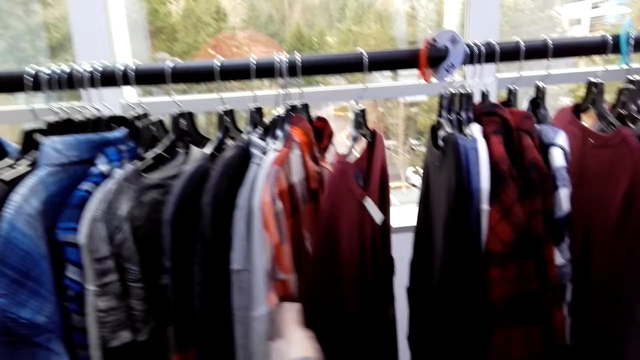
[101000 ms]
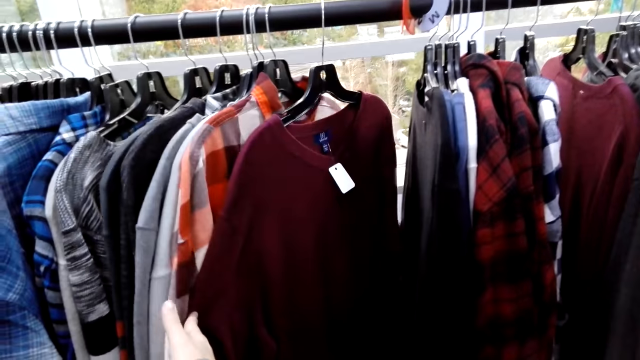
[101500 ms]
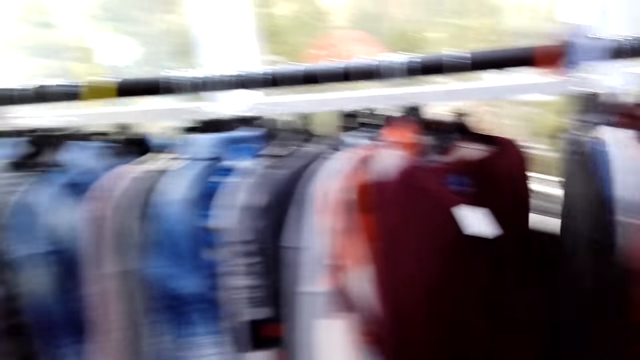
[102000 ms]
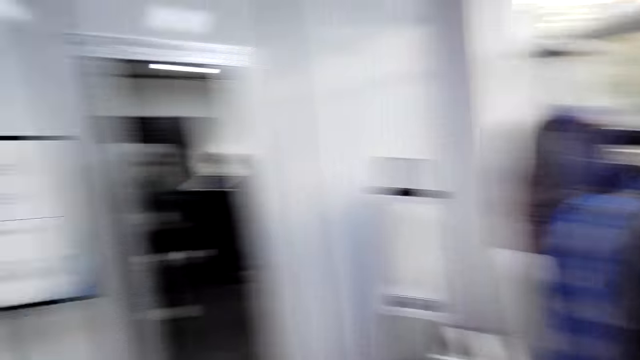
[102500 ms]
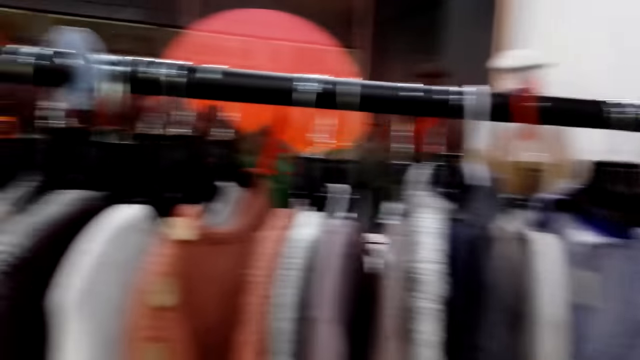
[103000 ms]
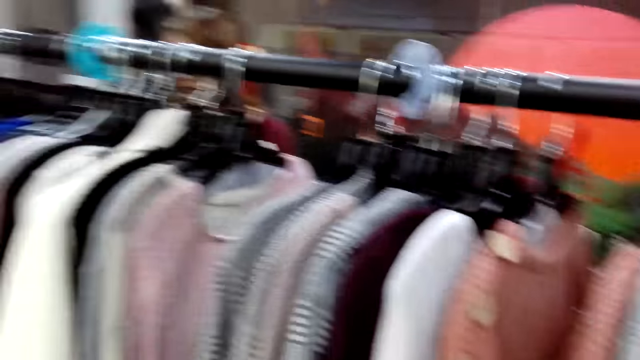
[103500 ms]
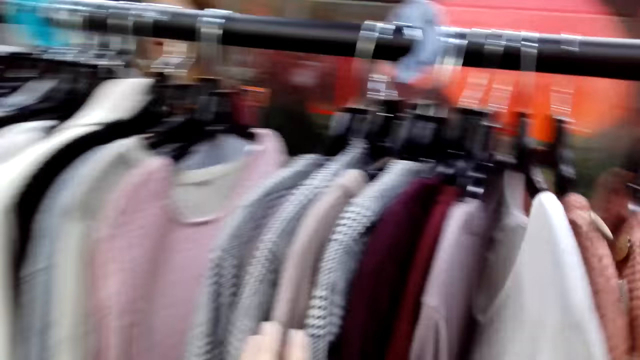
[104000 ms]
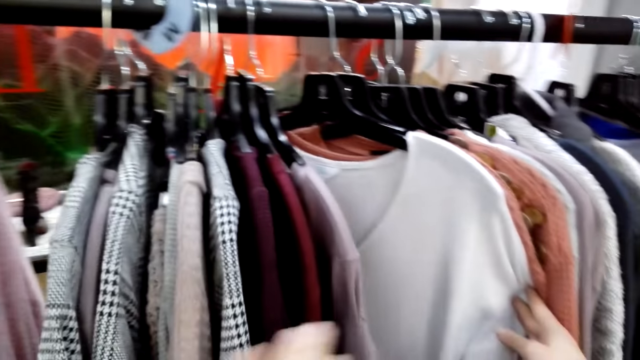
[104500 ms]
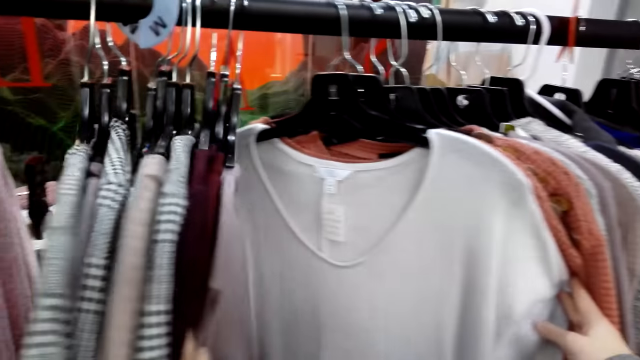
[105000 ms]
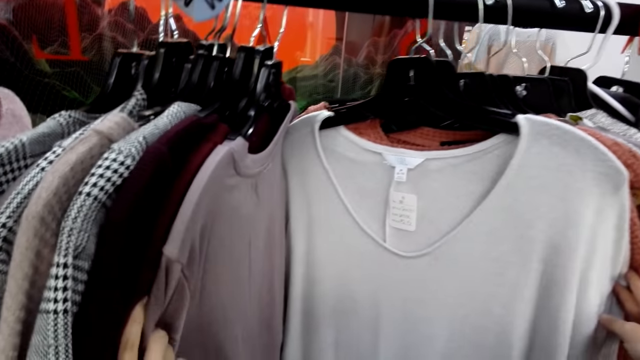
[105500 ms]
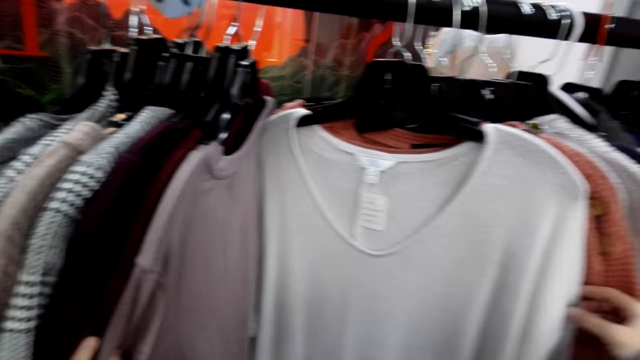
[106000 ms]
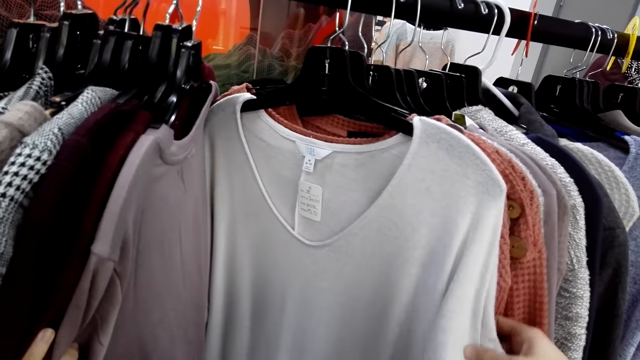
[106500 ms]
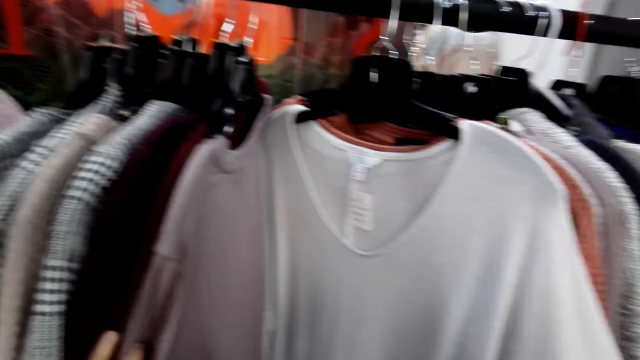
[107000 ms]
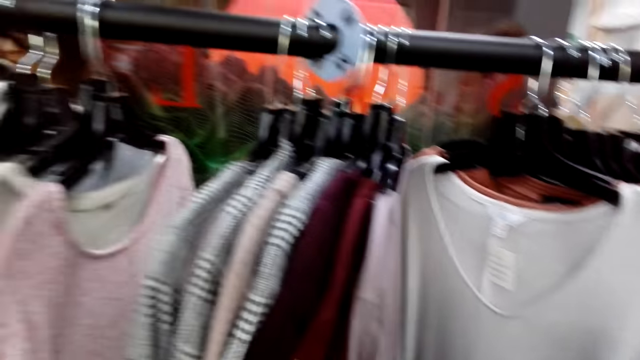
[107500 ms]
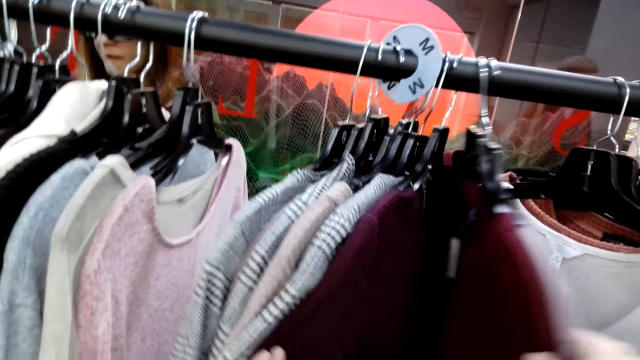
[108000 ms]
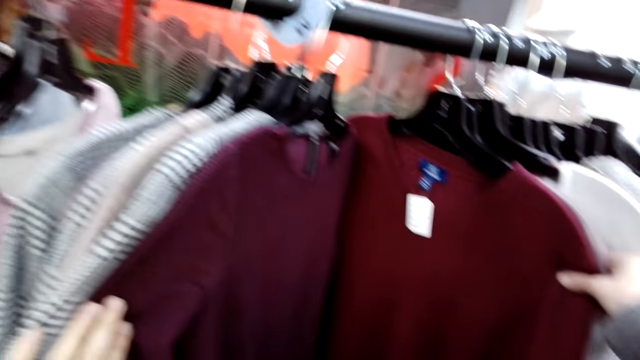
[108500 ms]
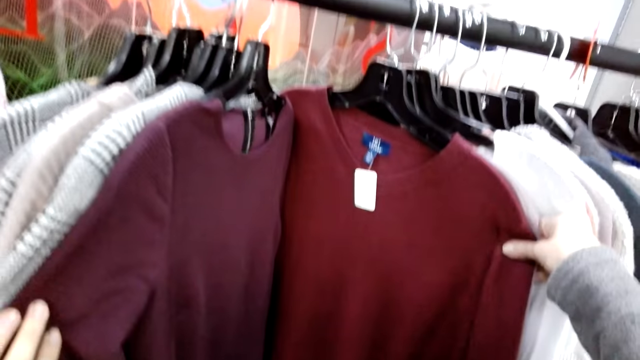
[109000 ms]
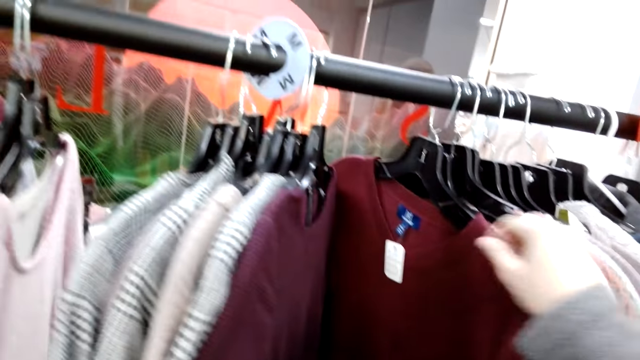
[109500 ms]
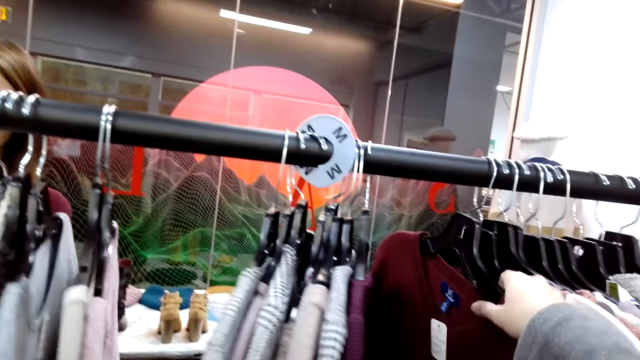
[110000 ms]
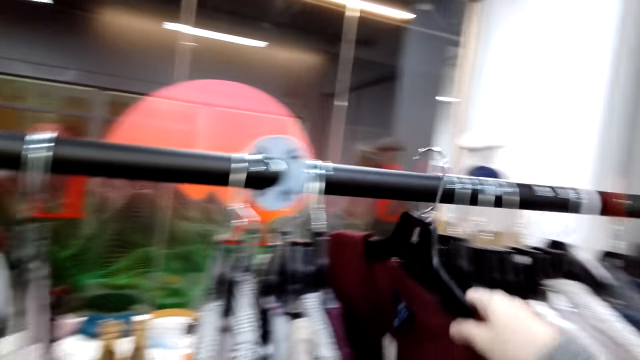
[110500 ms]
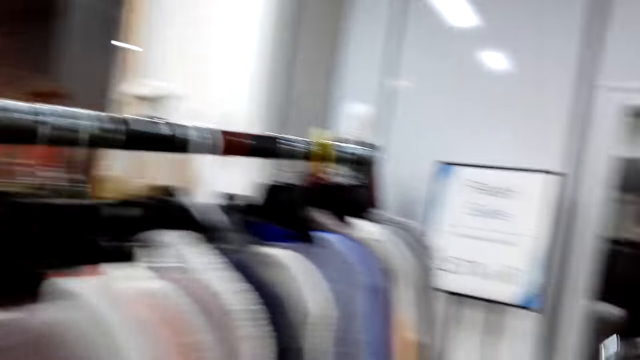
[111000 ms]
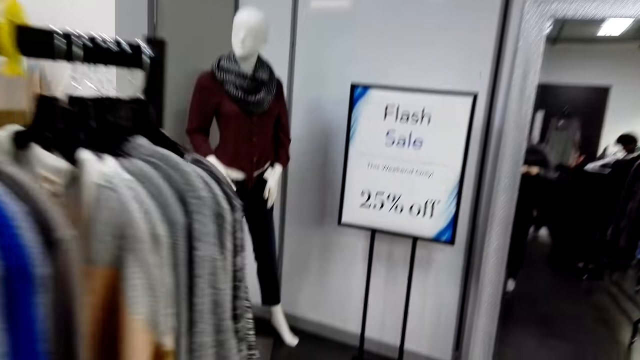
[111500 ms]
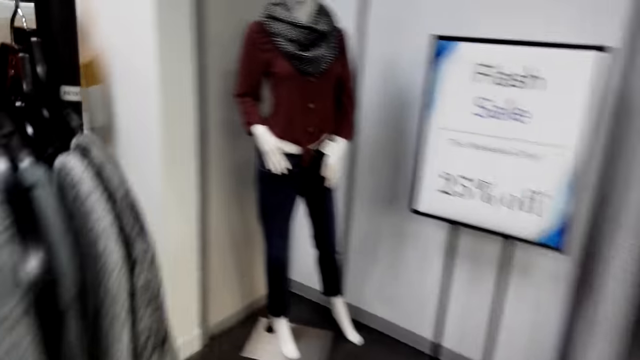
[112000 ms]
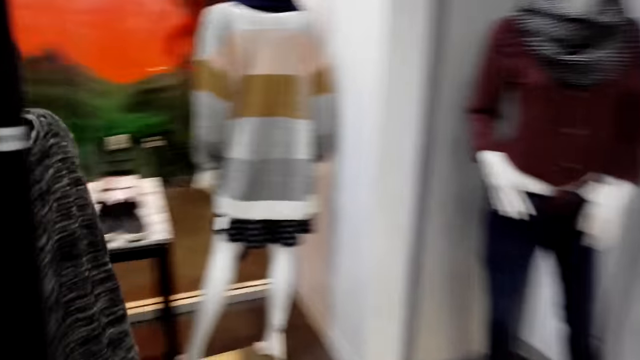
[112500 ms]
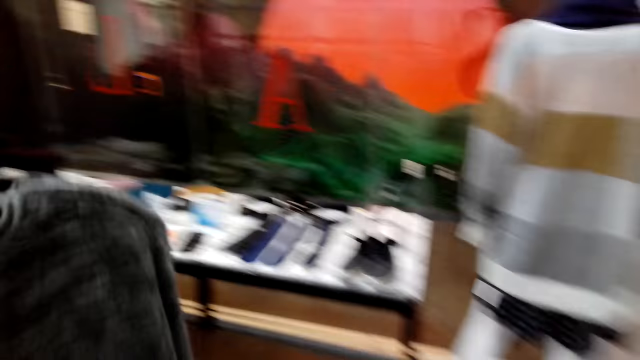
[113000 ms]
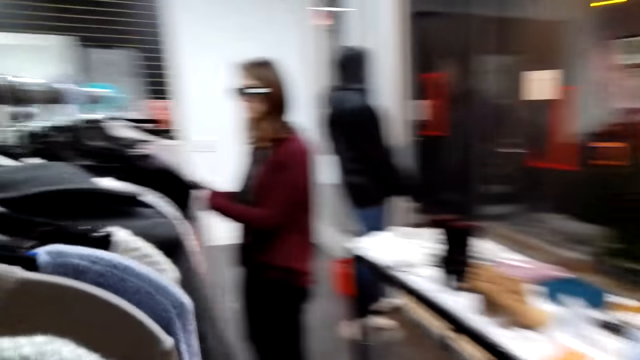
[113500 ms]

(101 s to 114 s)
The camera wearer touches the cloths. They turn around. They touch the cloths. They look at the cloths. They check on the cloths. They take a cloth. They walk in the store.

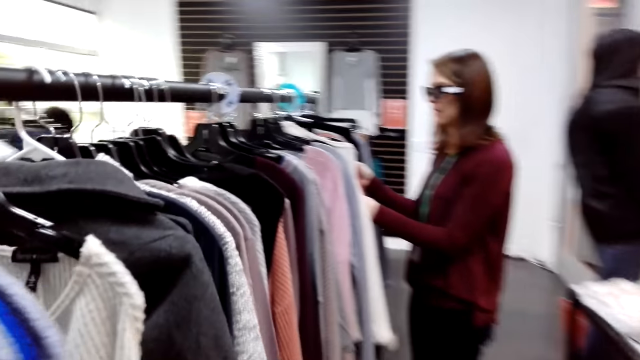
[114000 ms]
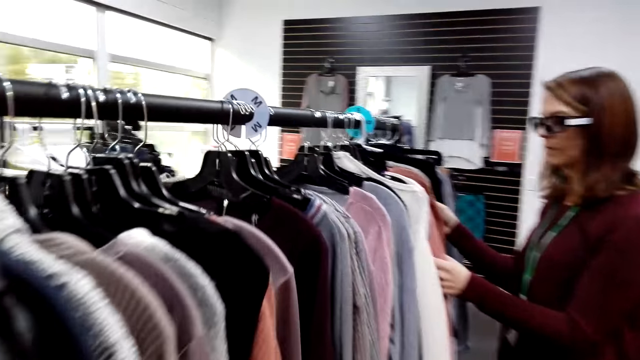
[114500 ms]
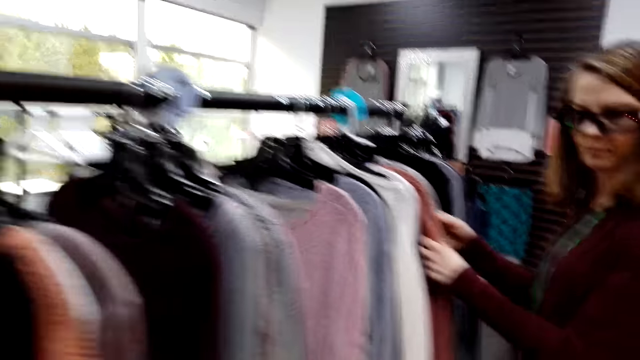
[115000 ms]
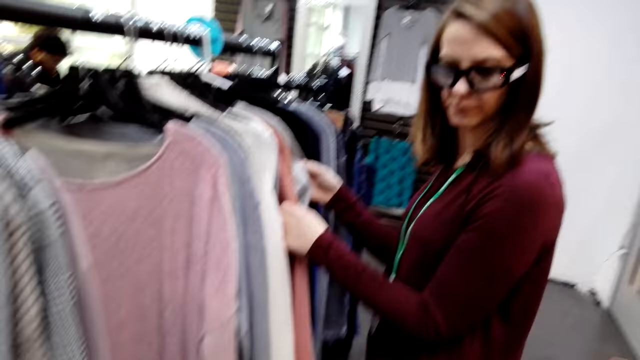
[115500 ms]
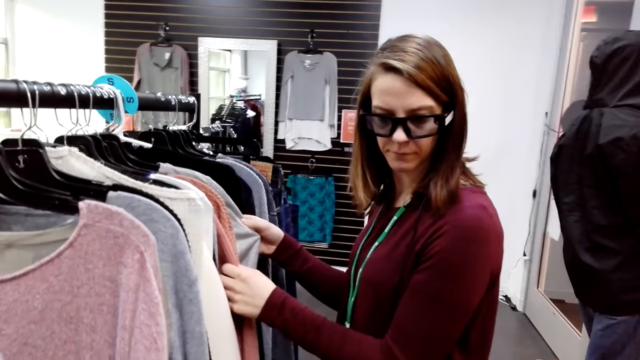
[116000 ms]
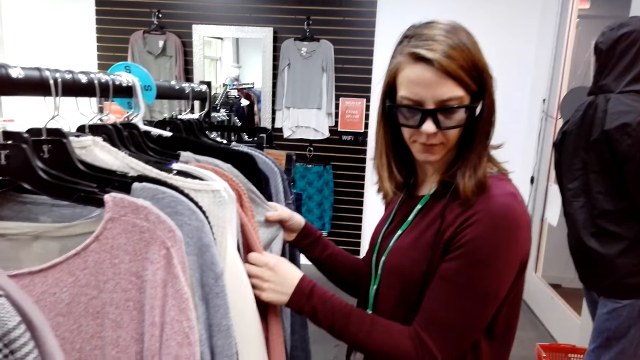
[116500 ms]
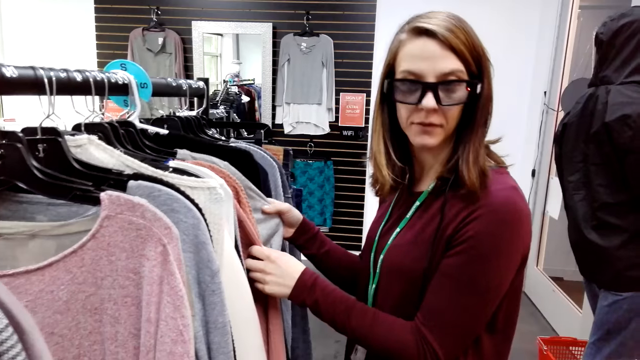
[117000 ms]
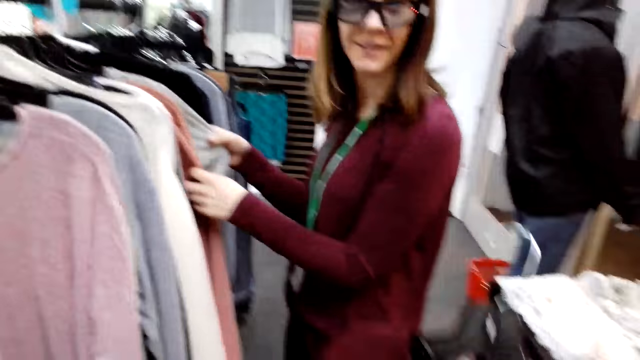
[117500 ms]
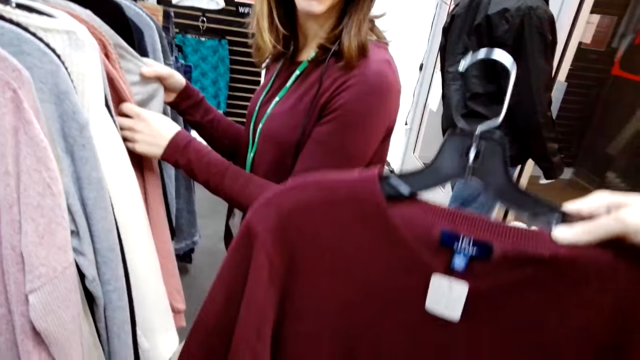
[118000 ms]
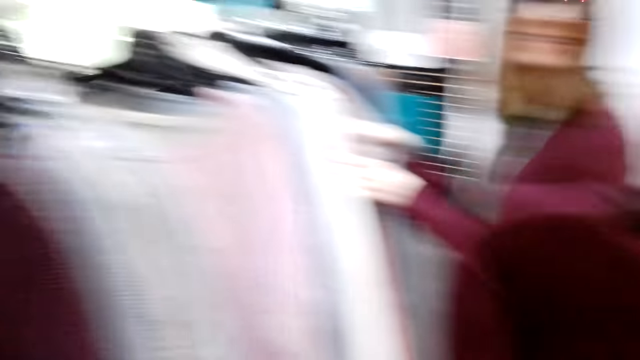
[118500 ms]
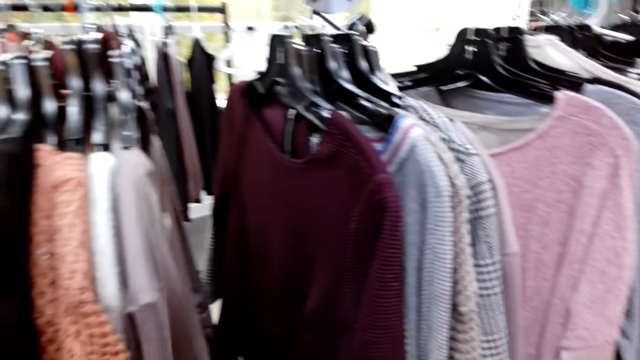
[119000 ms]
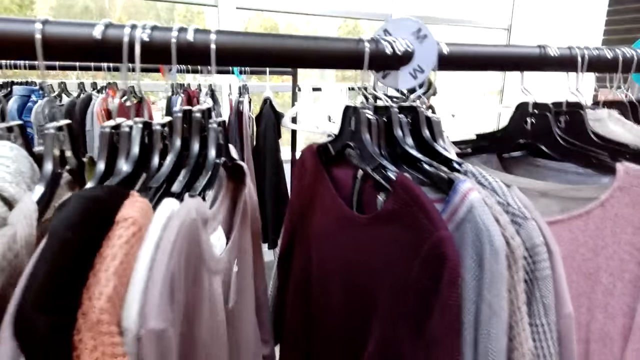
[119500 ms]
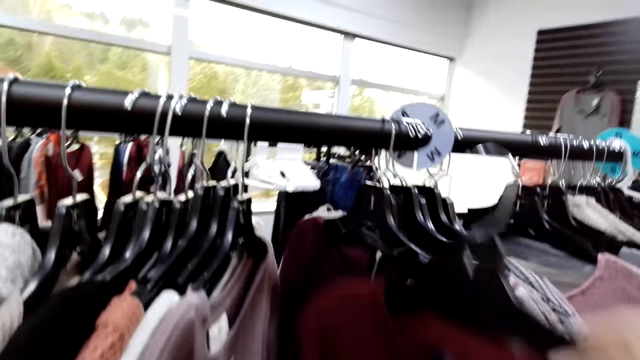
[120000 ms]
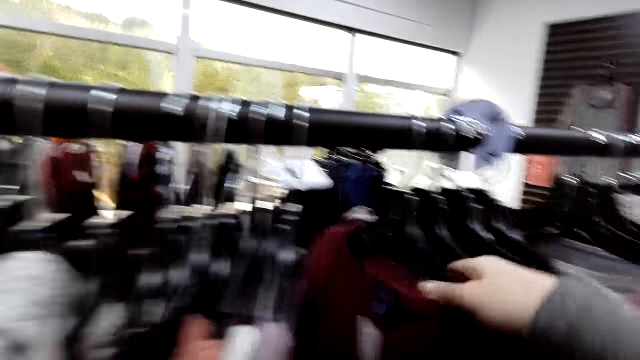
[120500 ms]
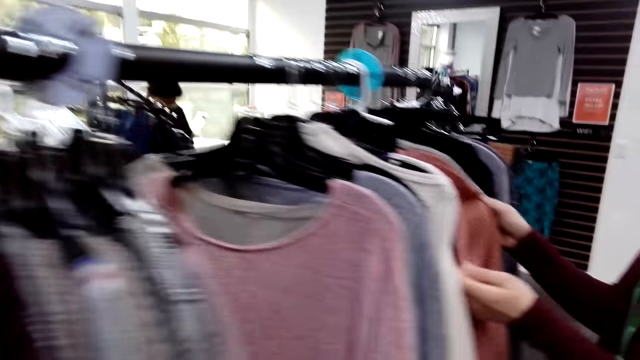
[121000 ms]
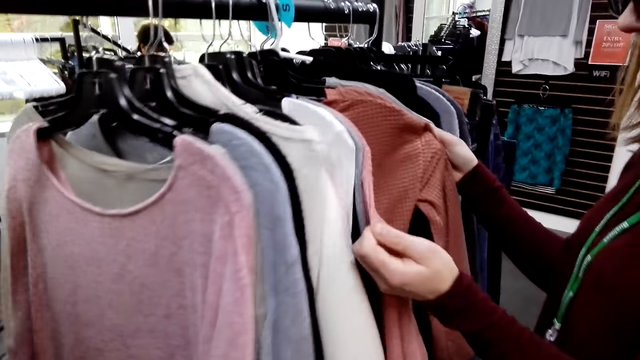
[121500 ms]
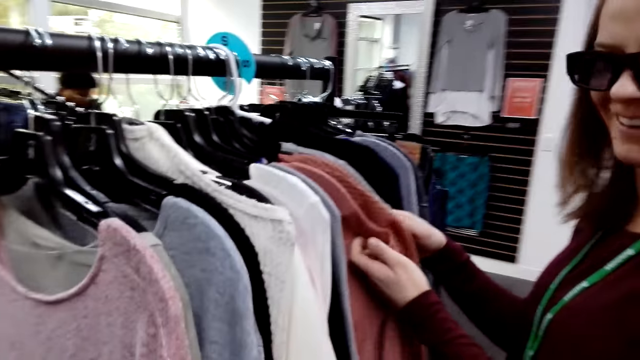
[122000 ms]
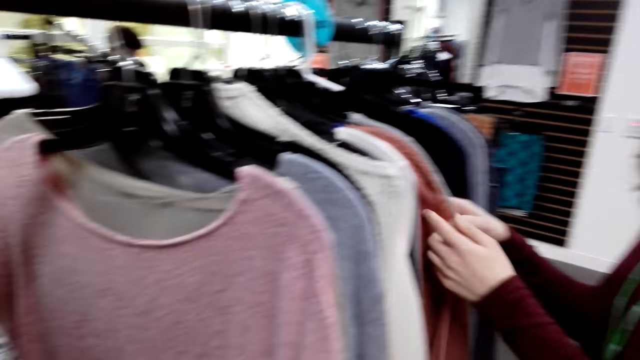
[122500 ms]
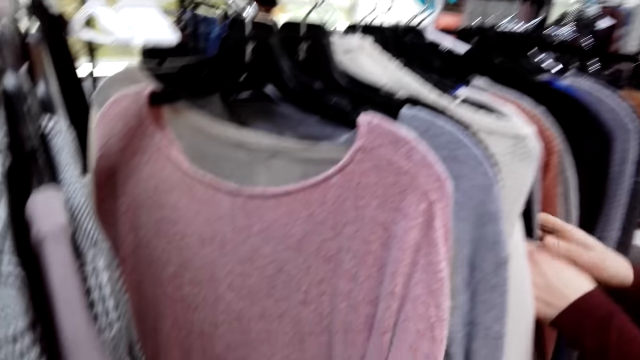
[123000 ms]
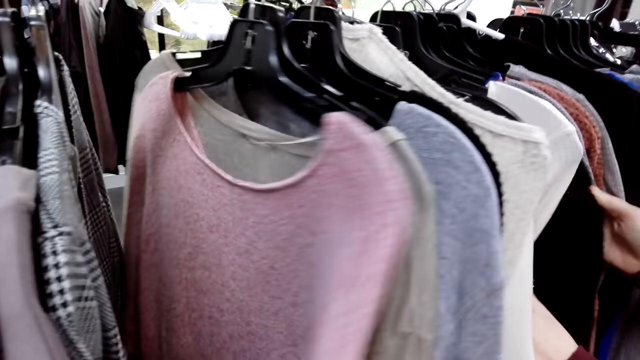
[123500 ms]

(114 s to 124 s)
The camera wearer talks to a woman. The woman responds to the camera wearer. The camera wearer shows the woman the sweater top. They look at the cloth. They return the sweater top. They hang the cloths on the closet. The woman checks on the cloths, talks to the camera wearer, and moves the clothes.
